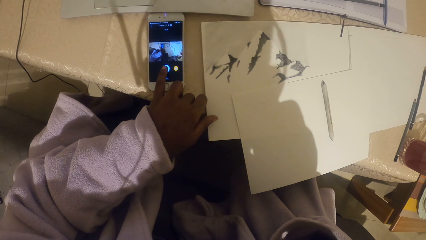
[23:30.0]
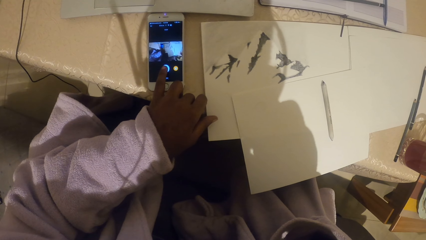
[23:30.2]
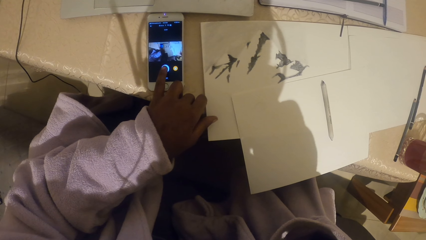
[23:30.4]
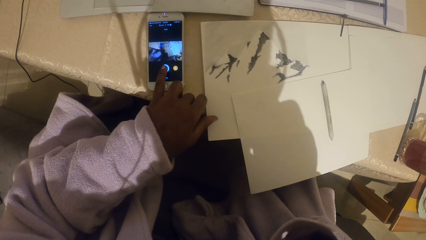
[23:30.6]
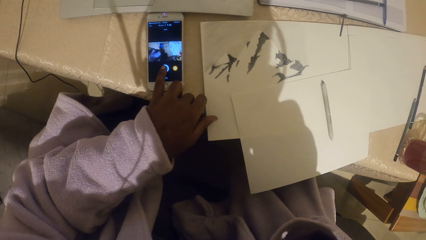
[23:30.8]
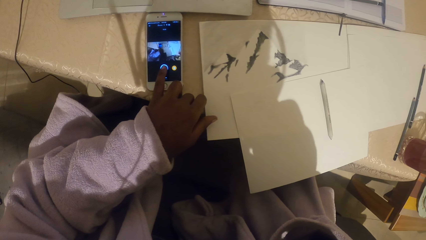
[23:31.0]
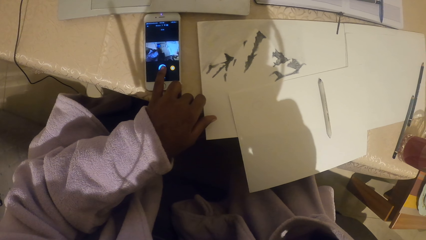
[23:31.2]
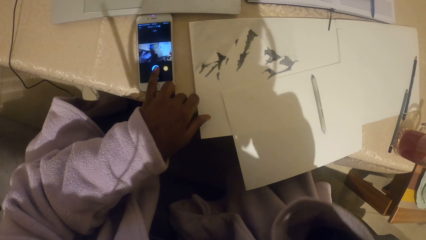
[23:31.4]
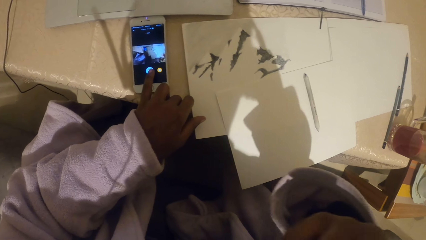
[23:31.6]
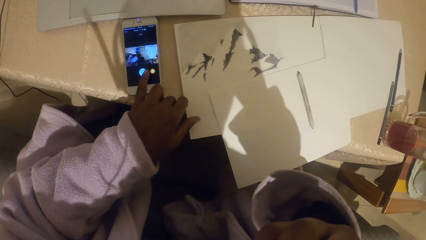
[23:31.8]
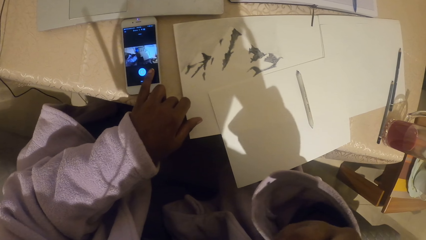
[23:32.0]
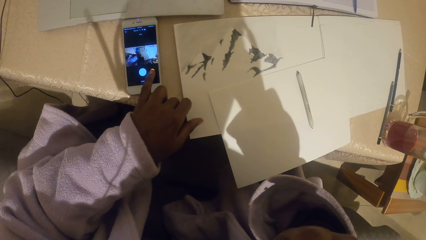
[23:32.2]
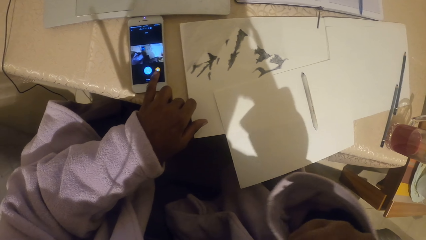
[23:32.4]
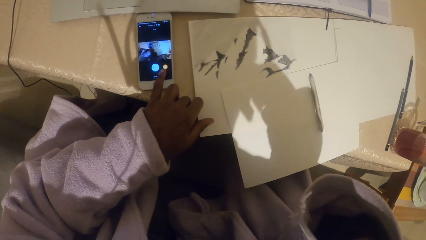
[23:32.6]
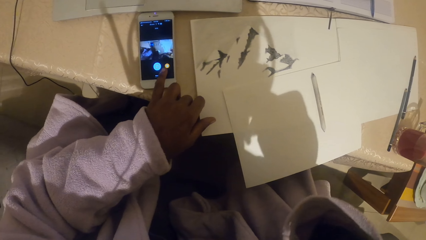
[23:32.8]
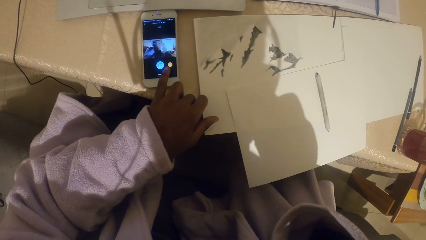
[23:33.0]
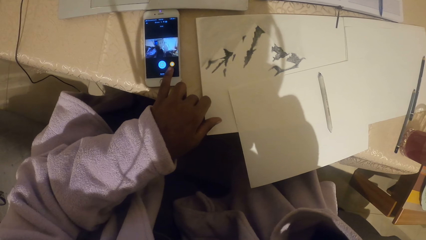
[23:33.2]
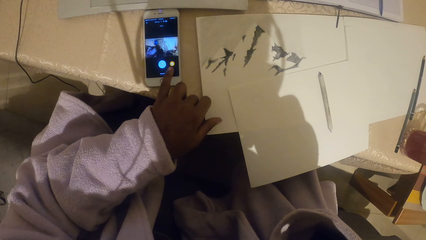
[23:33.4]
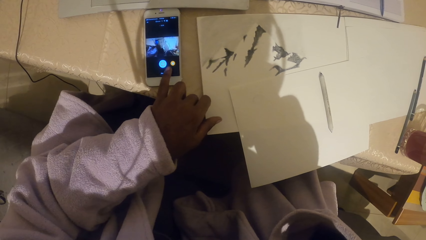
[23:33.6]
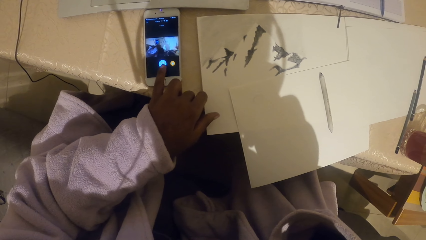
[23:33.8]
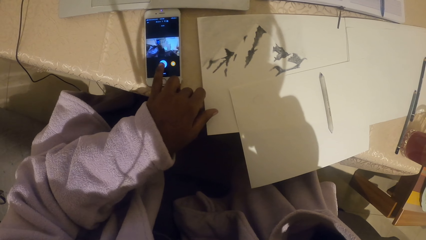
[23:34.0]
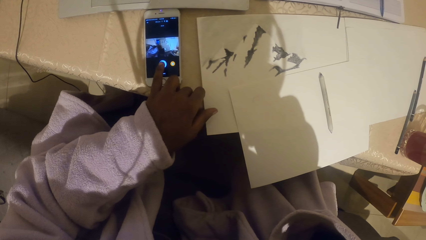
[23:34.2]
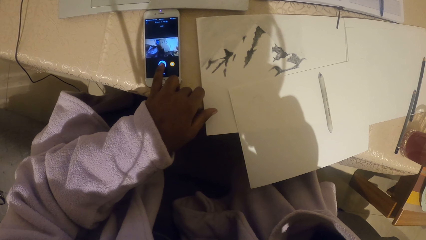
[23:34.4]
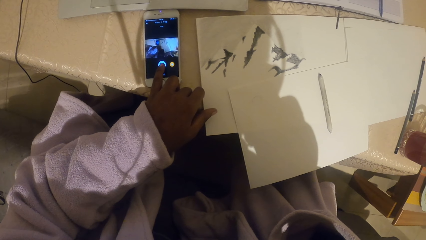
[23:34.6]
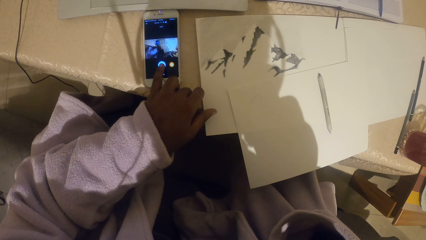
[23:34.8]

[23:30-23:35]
The camera wearer moves the hand. They use the phone.
